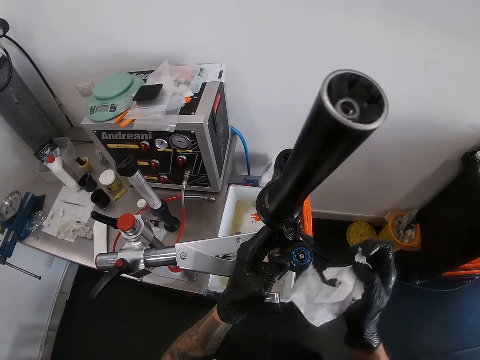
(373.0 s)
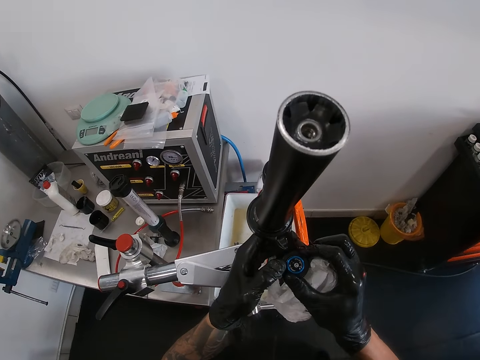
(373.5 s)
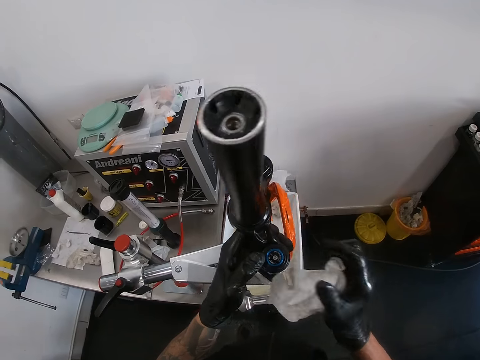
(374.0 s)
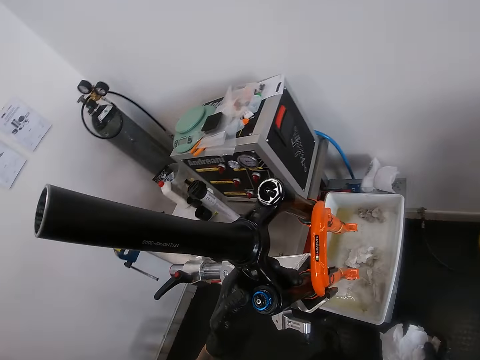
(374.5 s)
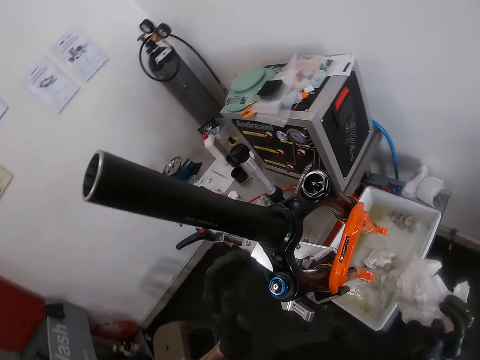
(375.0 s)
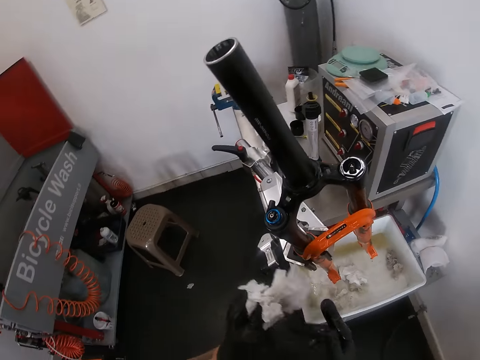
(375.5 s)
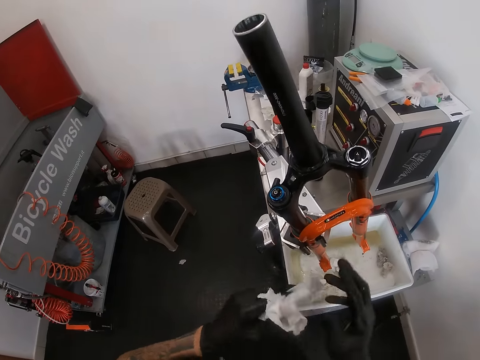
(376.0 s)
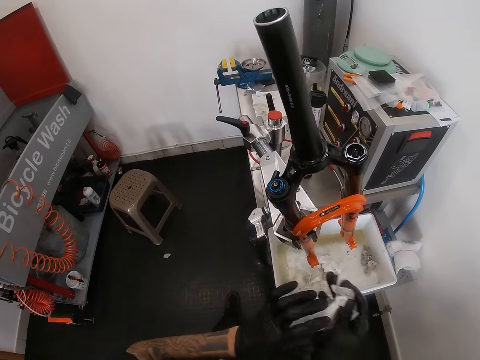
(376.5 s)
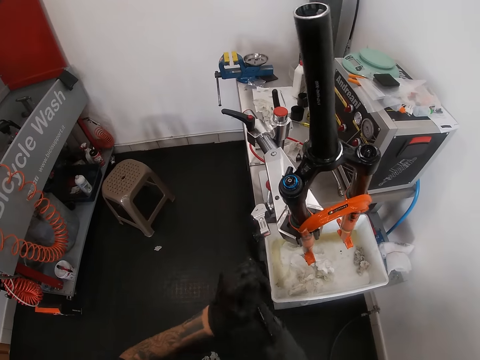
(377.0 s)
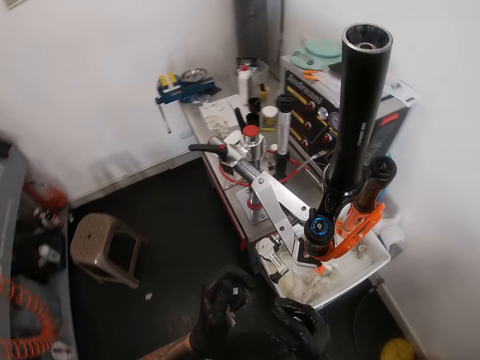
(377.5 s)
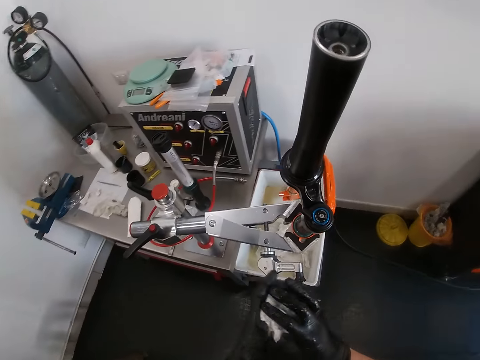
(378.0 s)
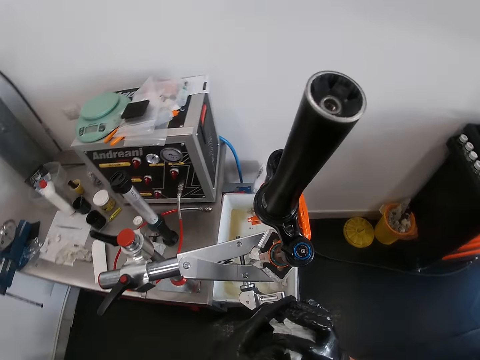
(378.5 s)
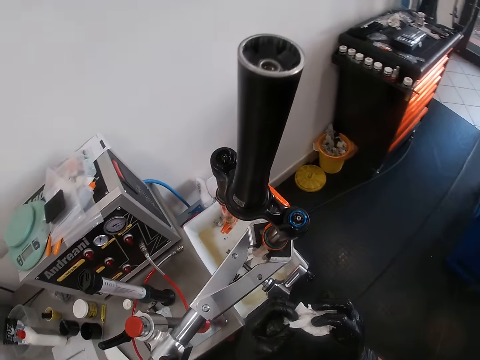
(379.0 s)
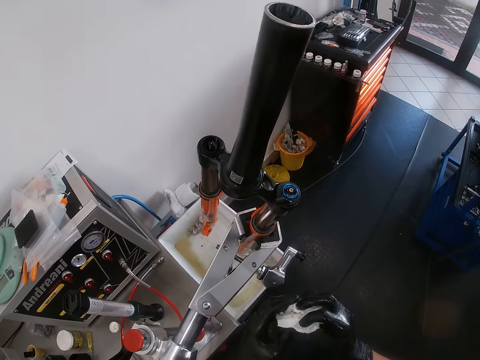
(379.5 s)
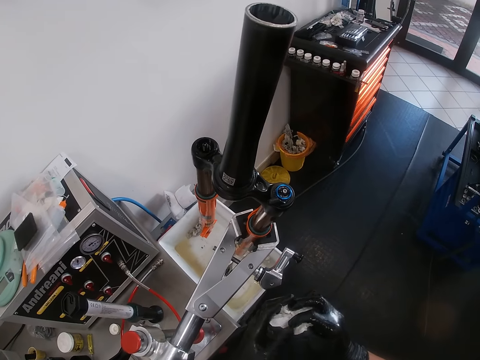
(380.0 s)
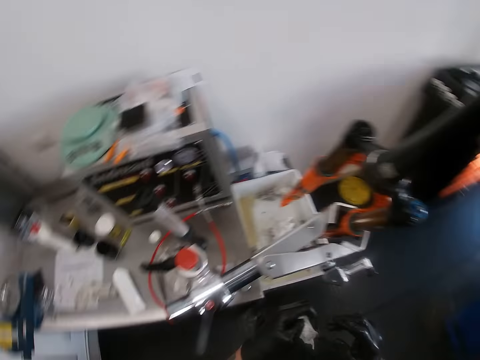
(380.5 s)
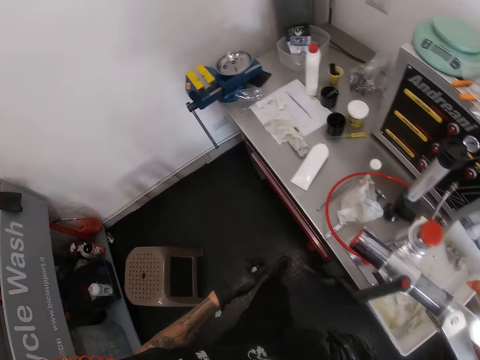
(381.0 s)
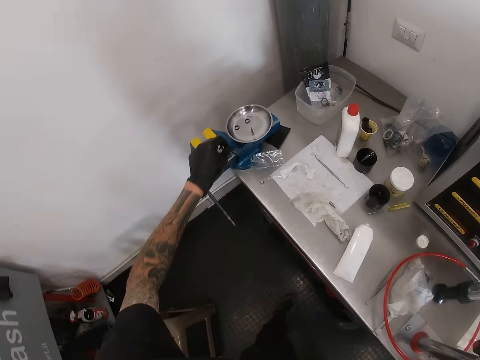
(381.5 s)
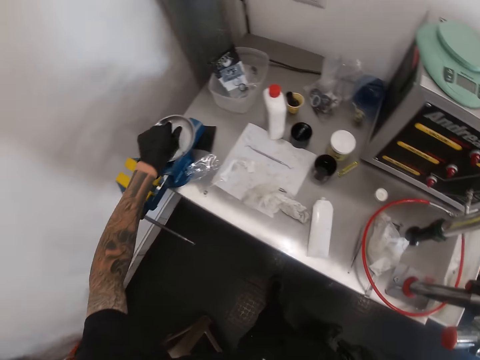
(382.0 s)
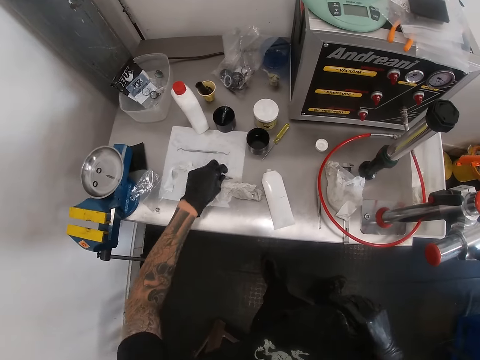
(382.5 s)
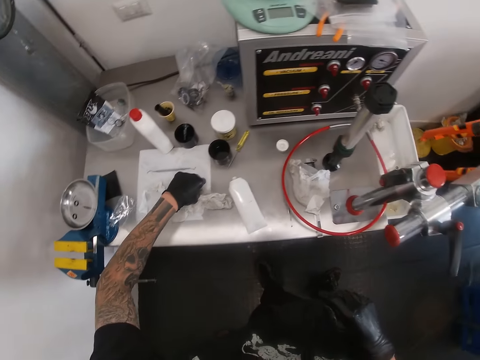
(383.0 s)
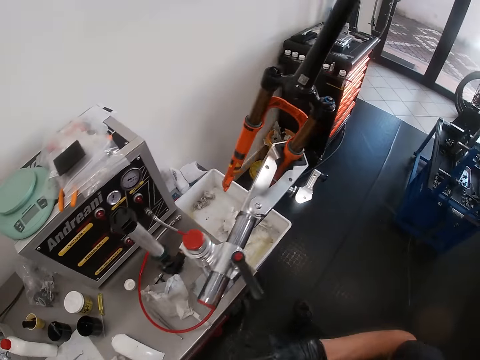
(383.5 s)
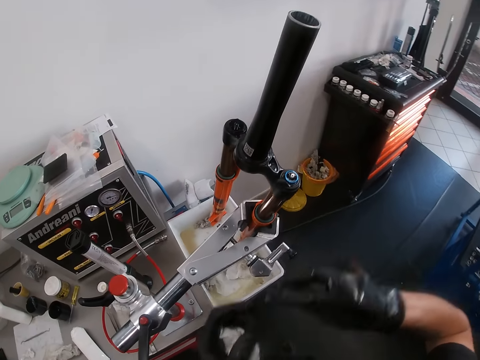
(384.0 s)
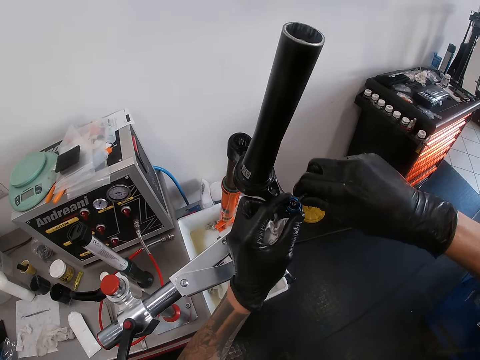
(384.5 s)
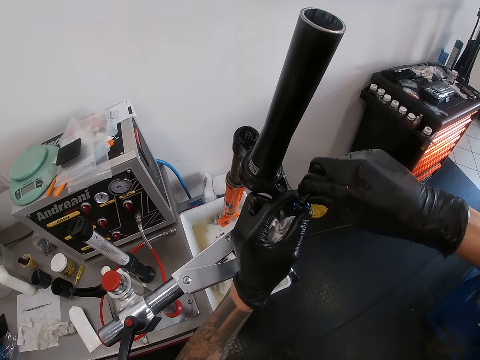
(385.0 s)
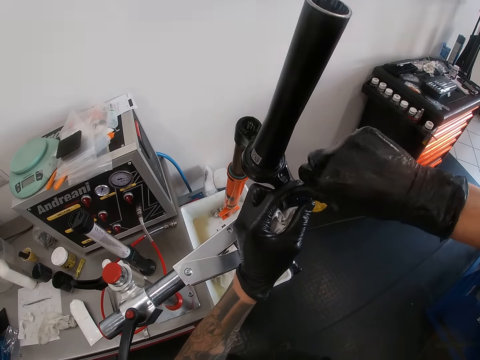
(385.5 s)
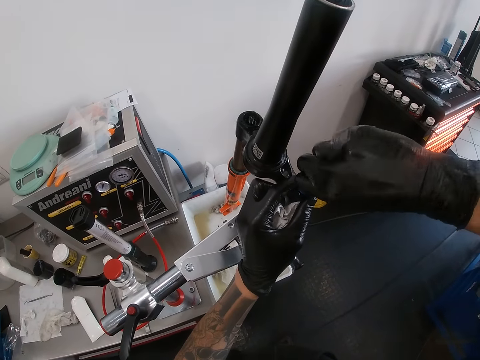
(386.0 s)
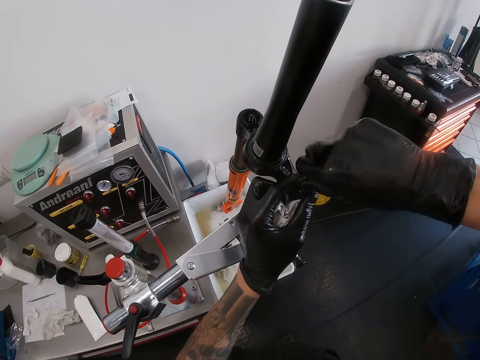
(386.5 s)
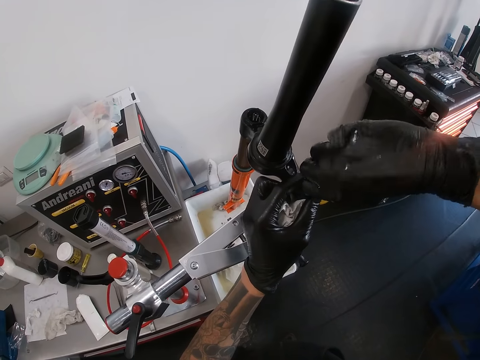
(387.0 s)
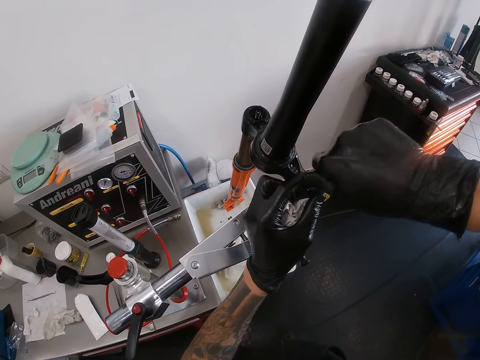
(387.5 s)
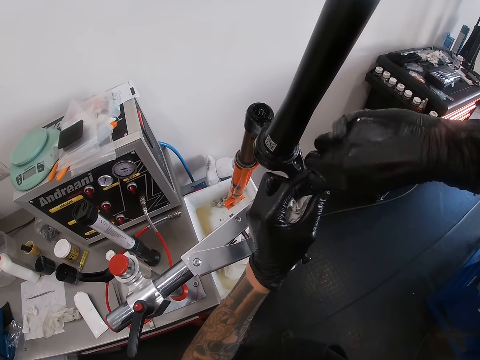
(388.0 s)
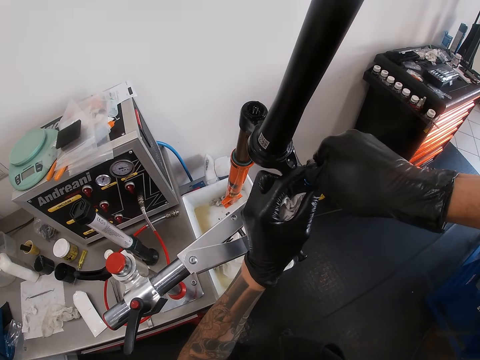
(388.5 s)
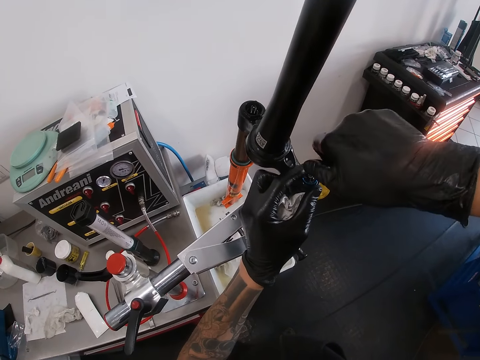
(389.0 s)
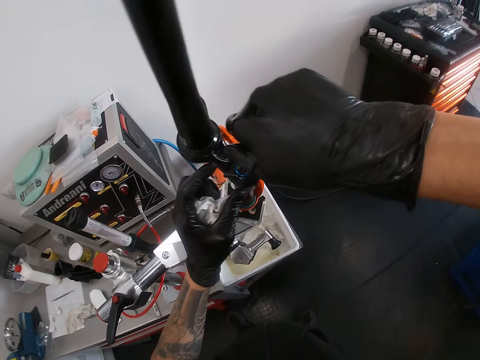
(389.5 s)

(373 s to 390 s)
The camera wearer touches the plastic. He cleans his gloved hands with the tissue paper. He holds the tissue paper with his left gloved hand. He puts the bolt on the plate. He picks a screwdriver on the paper on the table with his left gloved hand. He picks the bolt on the table. He drives the screw on the top bearing with the screwdriver head in his right gloved hand. He holds the top bearing of the fork crown with his left gloved hand.

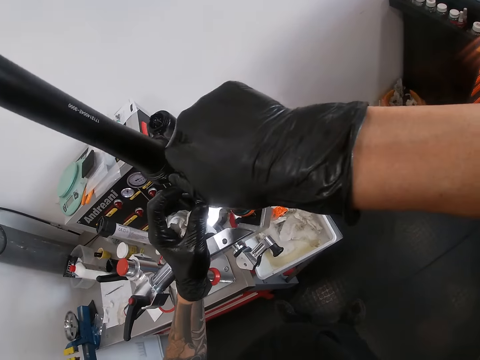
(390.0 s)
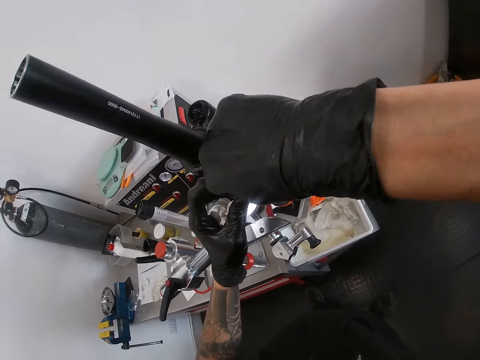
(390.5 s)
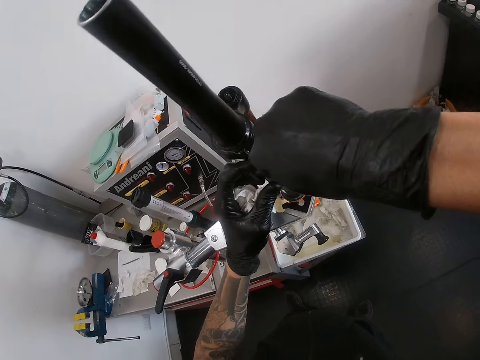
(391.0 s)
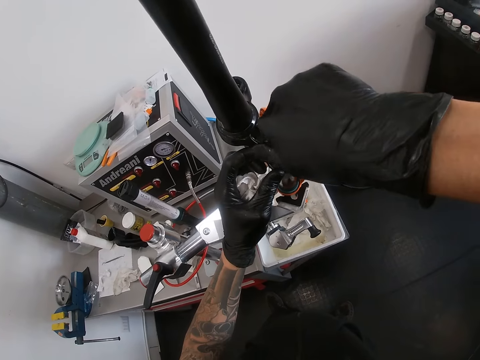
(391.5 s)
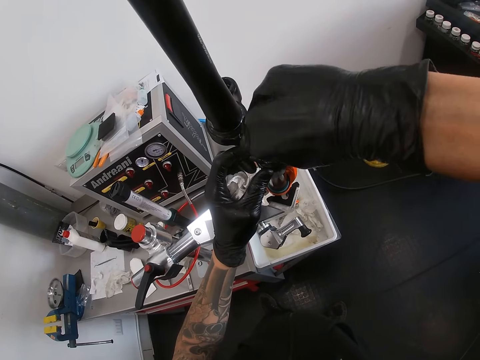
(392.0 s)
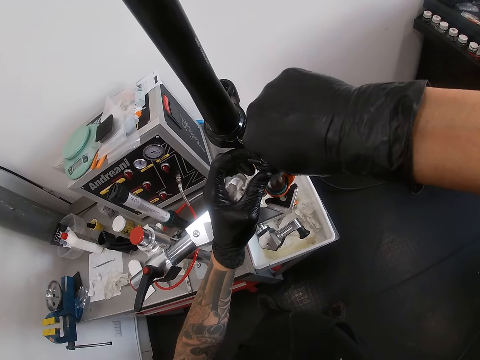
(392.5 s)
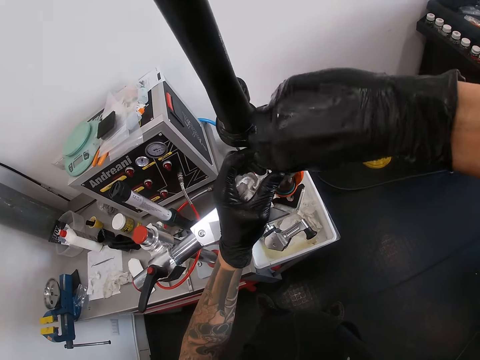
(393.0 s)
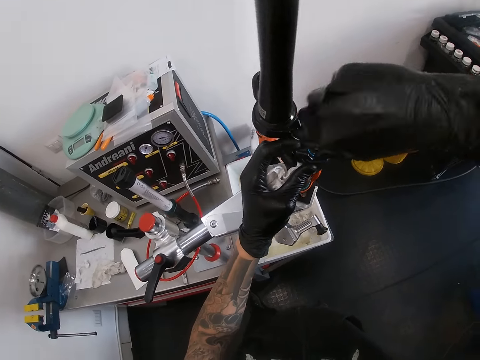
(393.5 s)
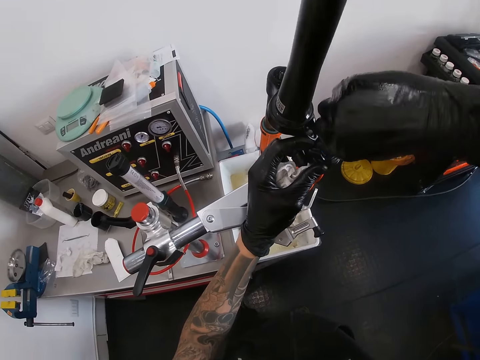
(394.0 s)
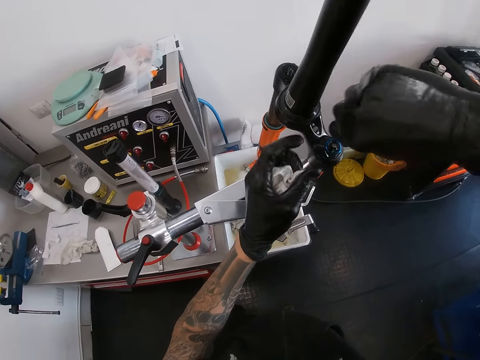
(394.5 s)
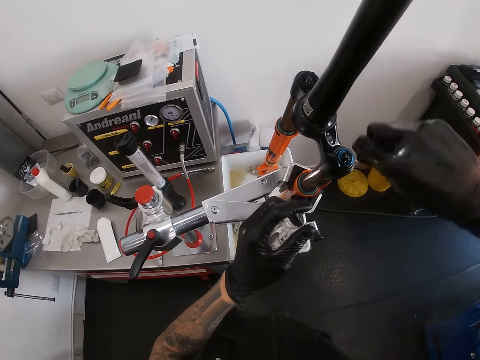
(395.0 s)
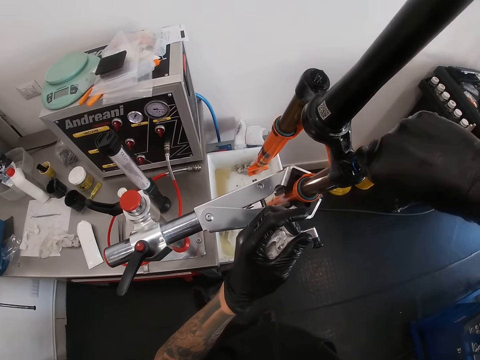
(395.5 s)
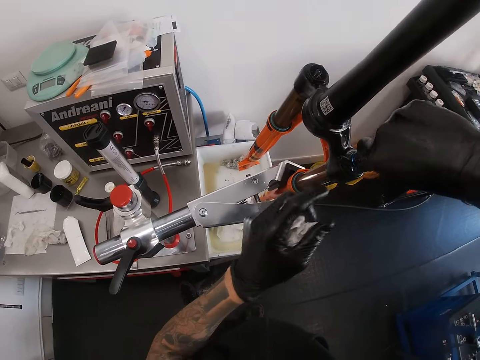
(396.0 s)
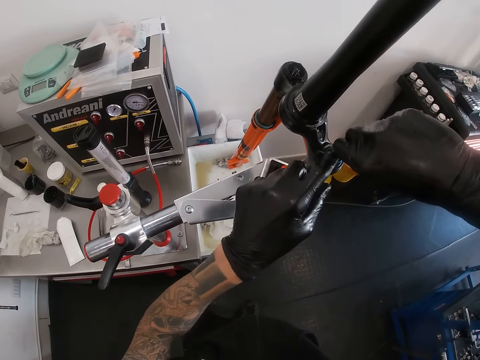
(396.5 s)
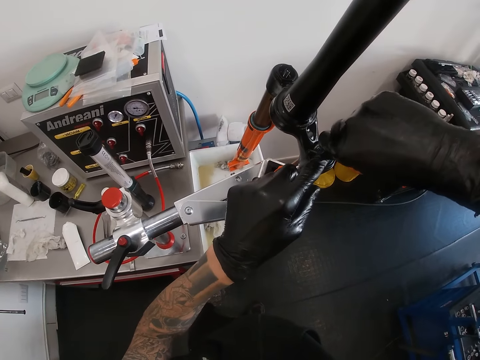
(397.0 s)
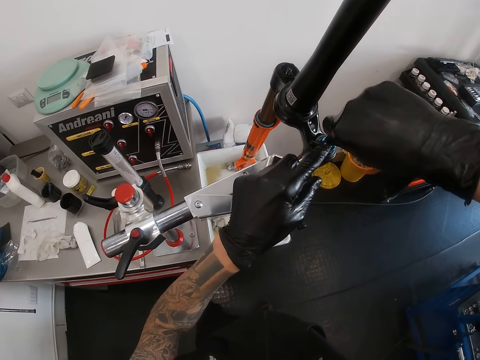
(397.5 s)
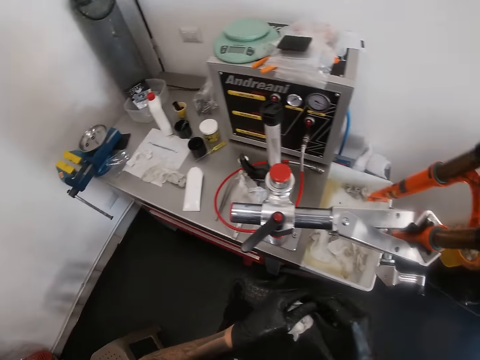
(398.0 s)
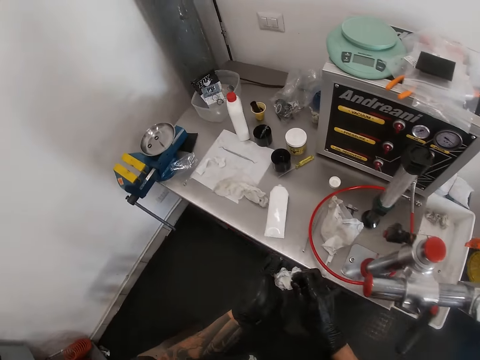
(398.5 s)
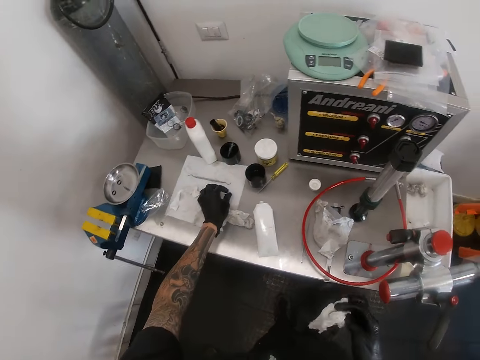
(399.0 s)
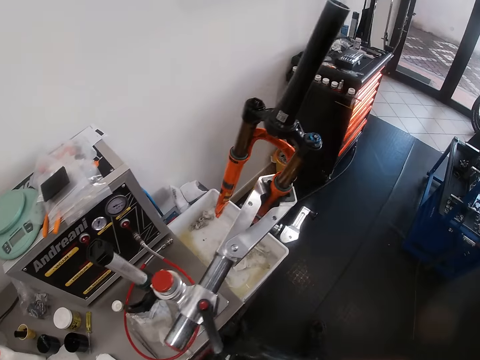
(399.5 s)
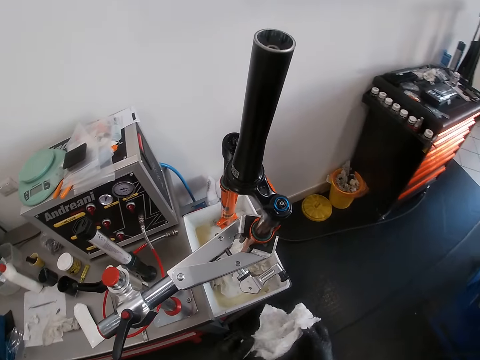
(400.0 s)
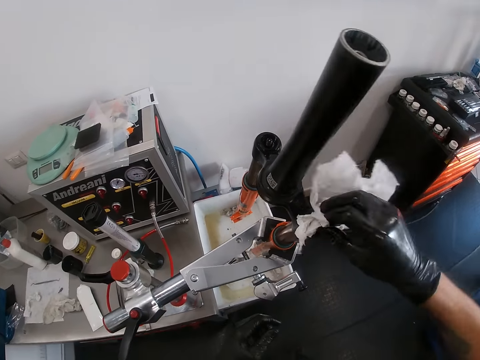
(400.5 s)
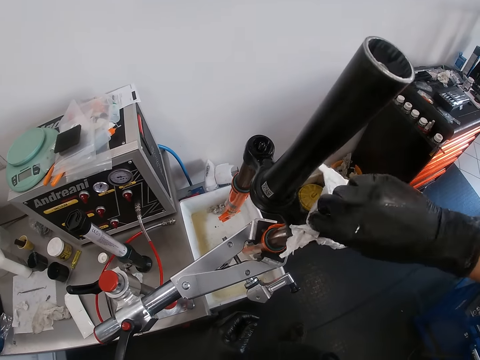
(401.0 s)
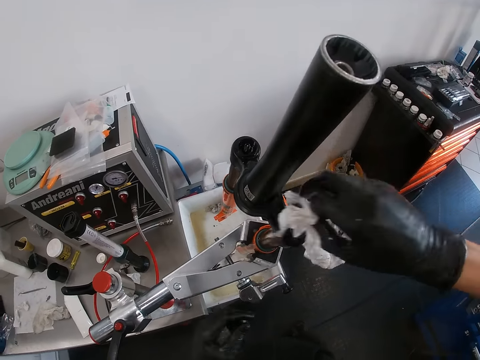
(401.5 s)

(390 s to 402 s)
The camera wearer passes the screwdriver head to his left hand from his right hand. He passes the tissue paper from his left gloved hand to his right gloved hand. He wipes the bolt with the paper. He drops the screwdriver head on the paper on the table. He puts the bolt down. He holds the tissue paper with his gloved hands. He cleans the top bearing of the fork crown with the tissue paper in his right gloved hand.
